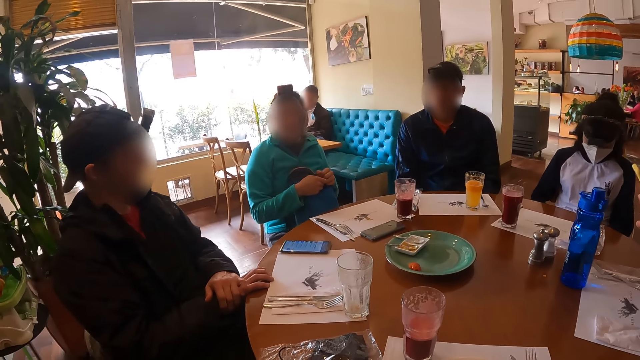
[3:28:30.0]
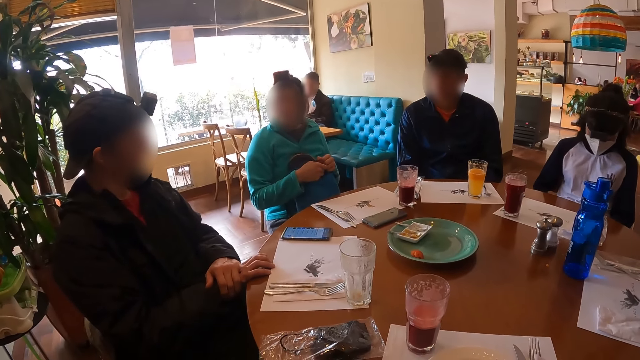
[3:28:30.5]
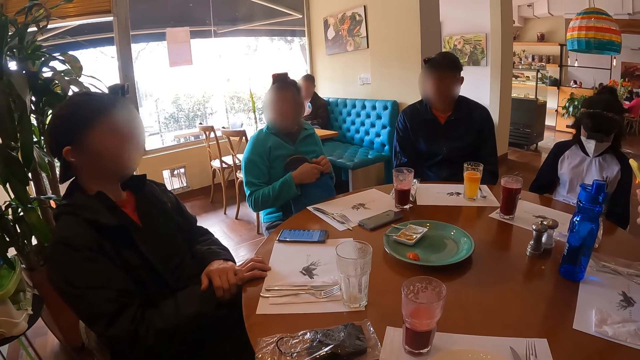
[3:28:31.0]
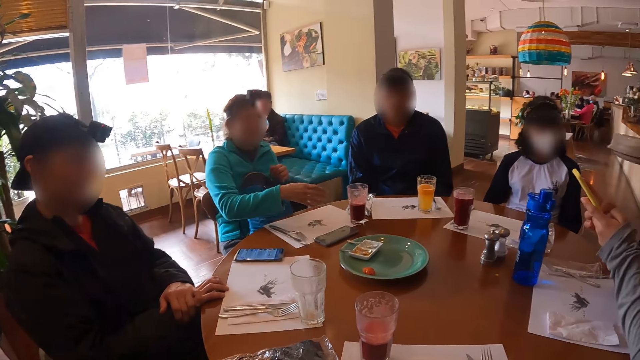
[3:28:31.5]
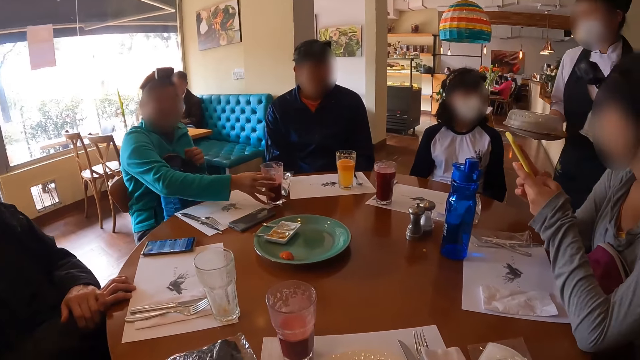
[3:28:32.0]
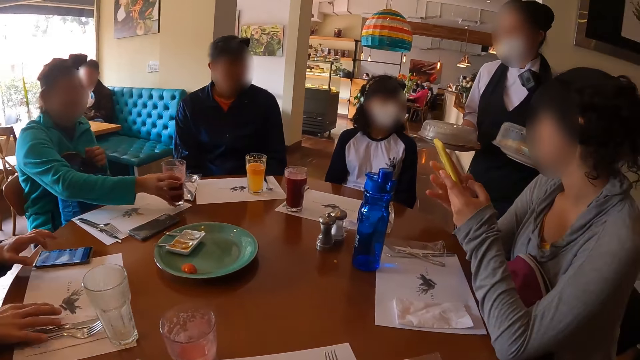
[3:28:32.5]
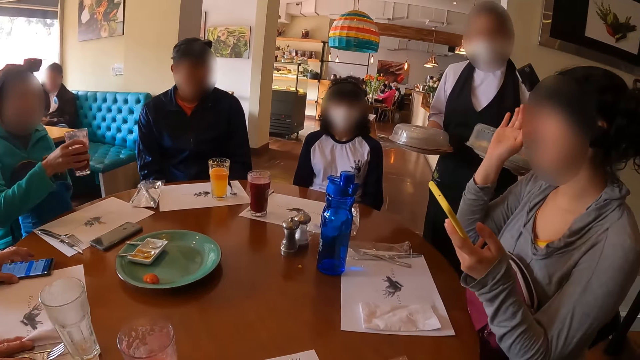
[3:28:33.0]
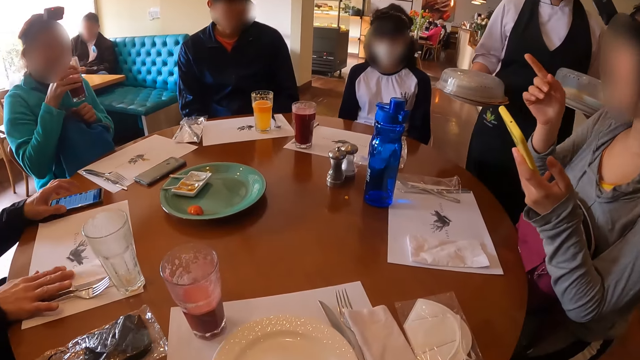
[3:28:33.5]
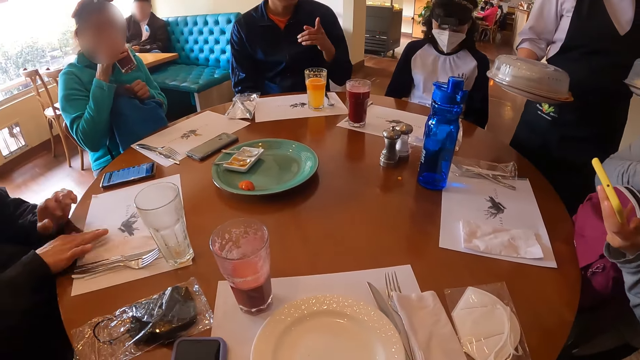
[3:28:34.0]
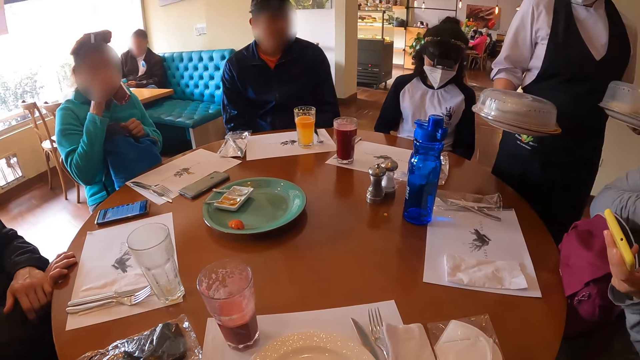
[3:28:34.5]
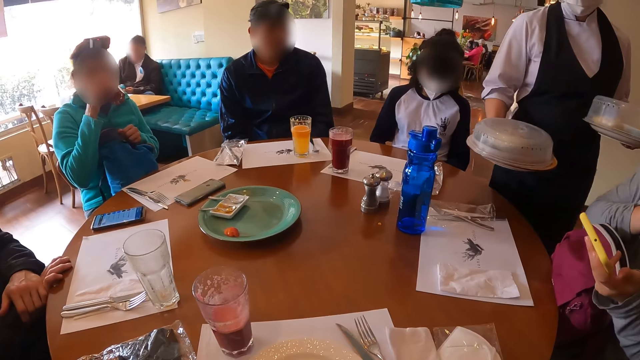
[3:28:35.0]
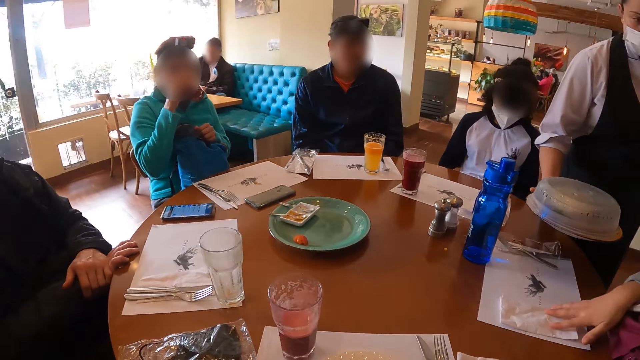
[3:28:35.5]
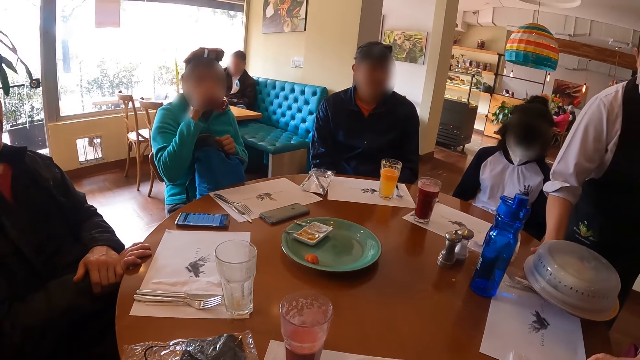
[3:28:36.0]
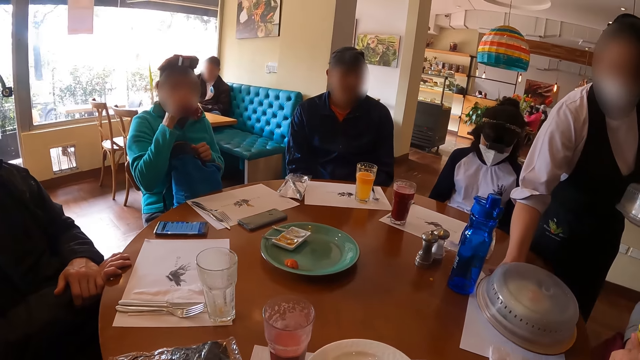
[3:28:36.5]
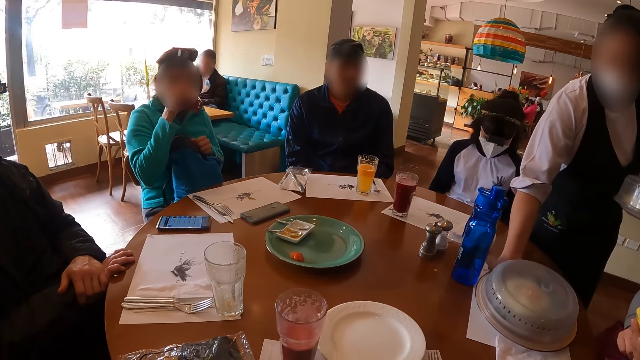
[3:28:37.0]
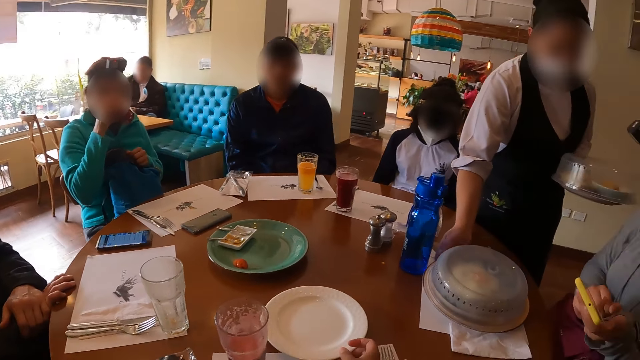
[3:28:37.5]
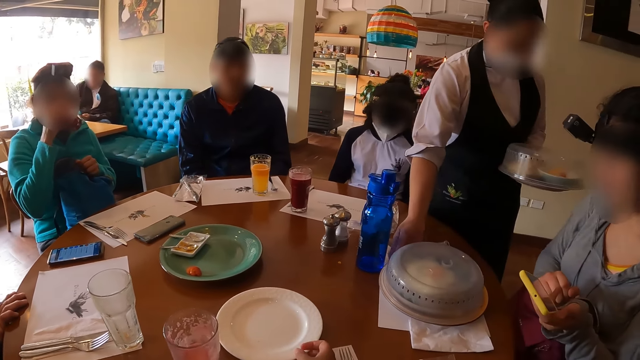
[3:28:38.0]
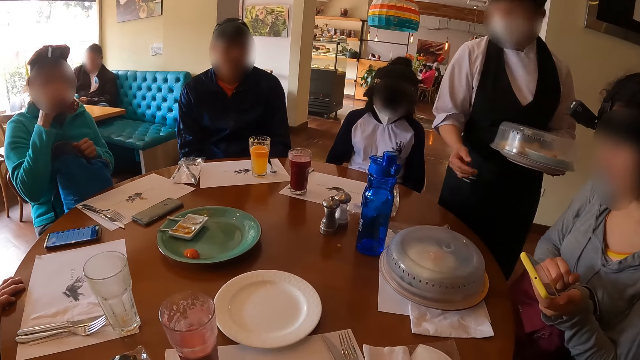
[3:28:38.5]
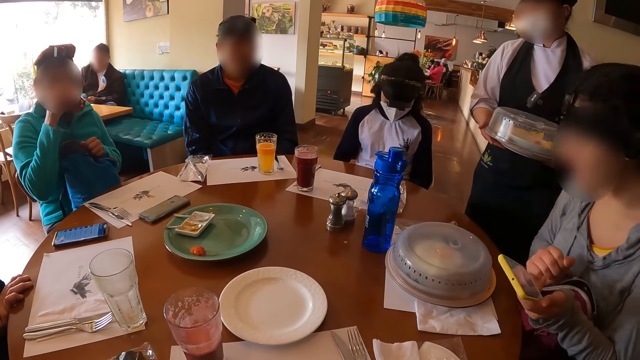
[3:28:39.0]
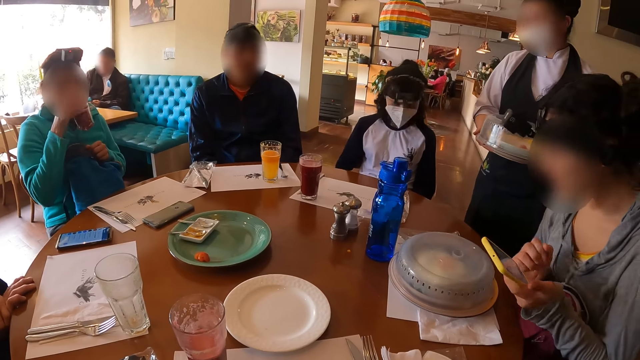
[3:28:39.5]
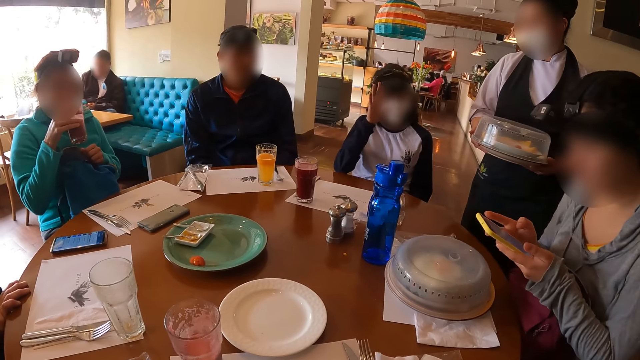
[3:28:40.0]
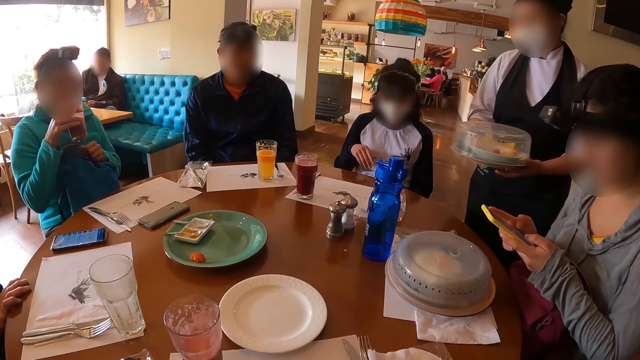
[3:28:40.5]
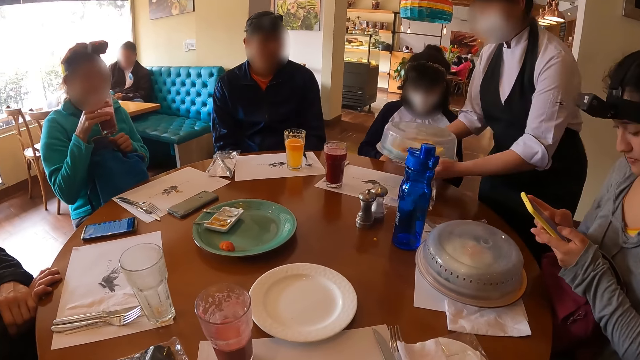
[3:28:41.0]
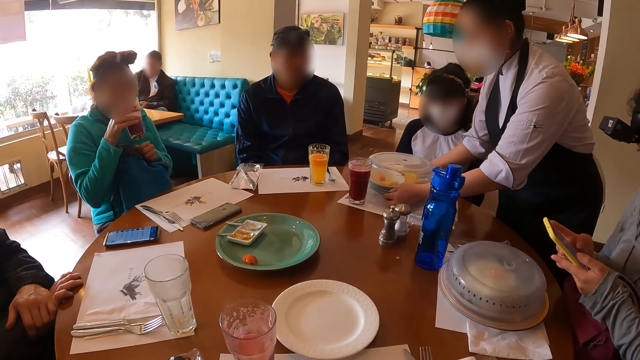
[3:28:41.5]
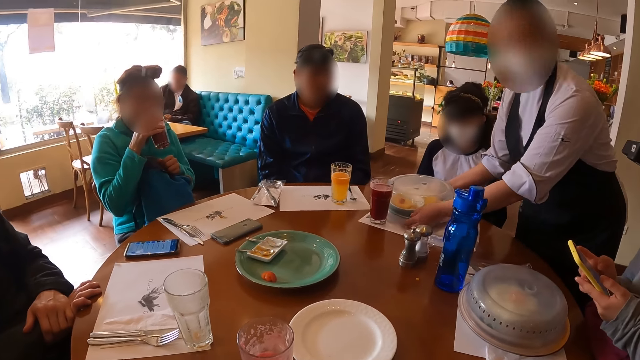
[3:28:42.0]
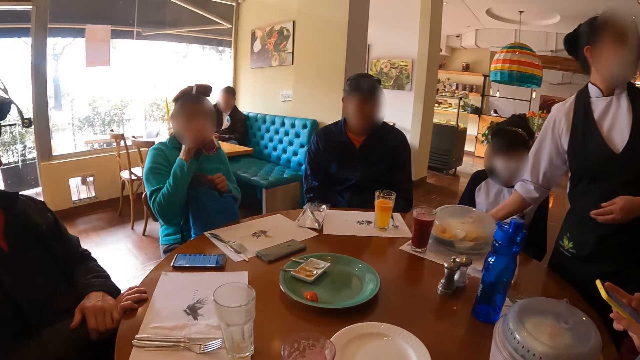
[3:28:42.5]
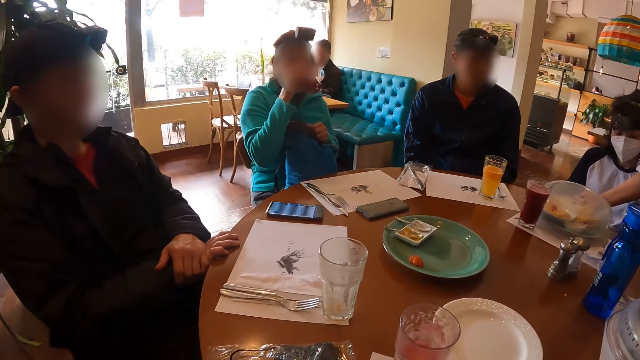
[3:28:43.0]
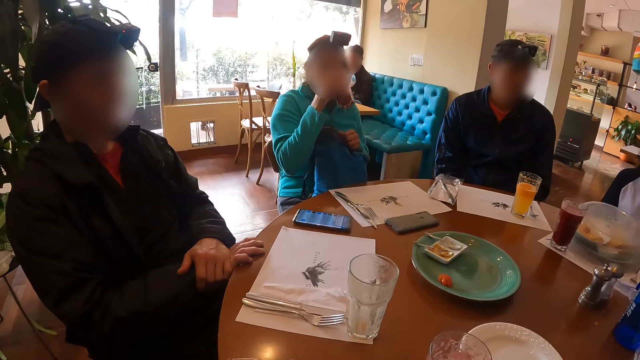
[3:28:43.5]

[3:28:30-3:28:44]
The man gesticulates with his head. A woman picks up a glass cup of smoothie from the table with her right hand. Another woman beckons to a waitress with her right hand. The first woman drinks from the glass cup of smoothie with her right hand. The man places both hands on the table. The other woman moves a tissue paper on the table with her right hand. The camera wearer moves a plate on the table with his right hand. The waitress places a covered plate of omelet on the table with her right hand. The waitress carries the covered plate of omelet with both hands. Another woman beckons on the waitress with her right hand. The waitress places the covered plate of omelet on the table with both hands.

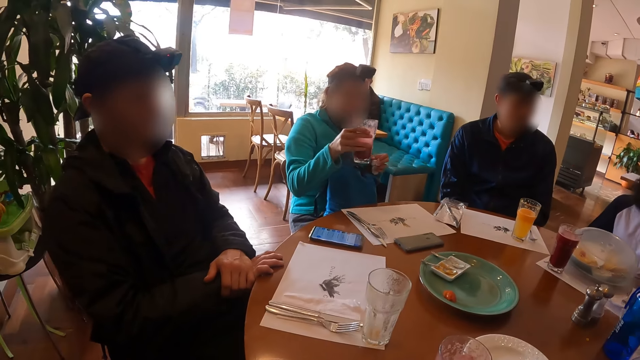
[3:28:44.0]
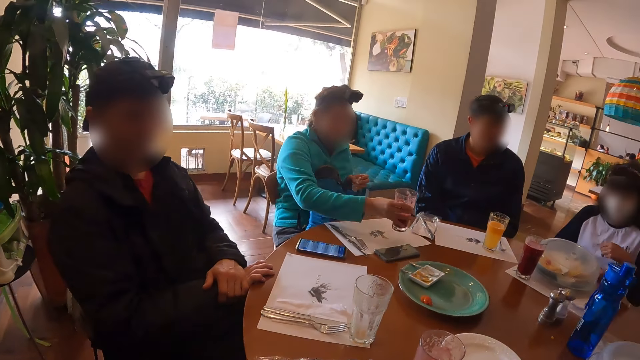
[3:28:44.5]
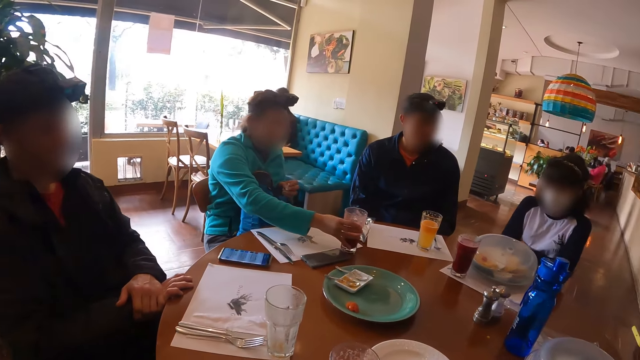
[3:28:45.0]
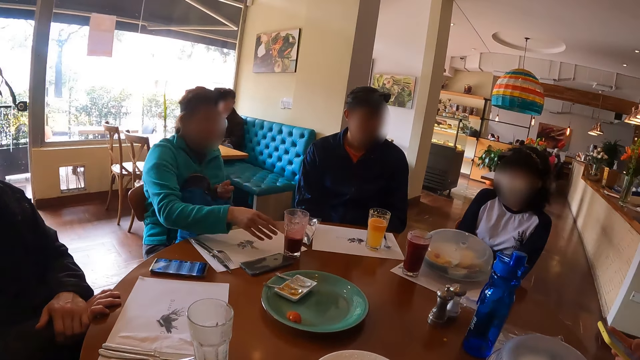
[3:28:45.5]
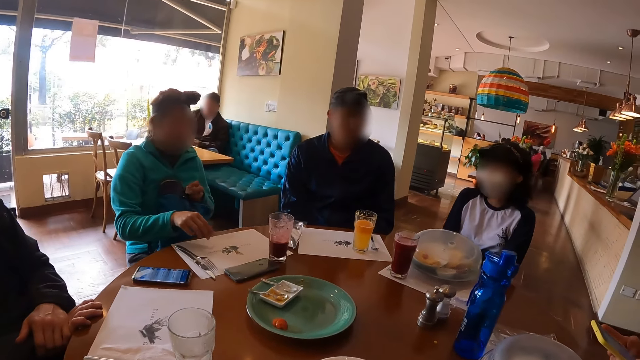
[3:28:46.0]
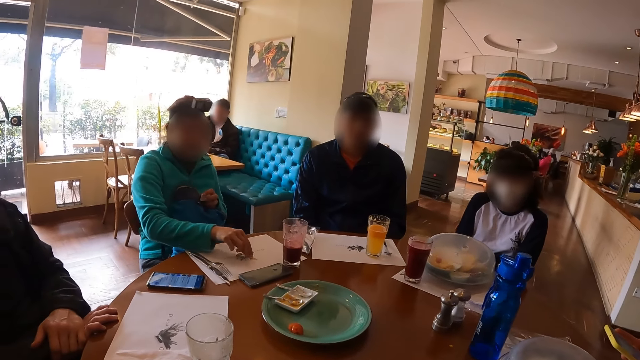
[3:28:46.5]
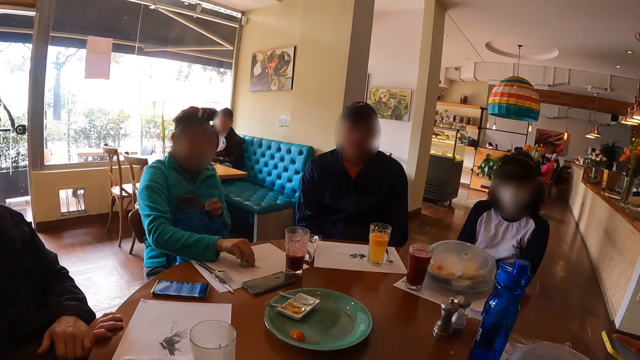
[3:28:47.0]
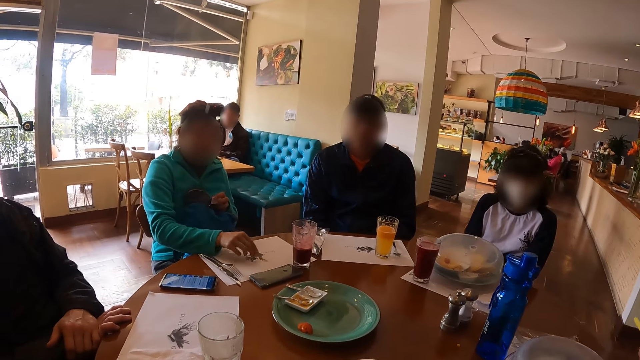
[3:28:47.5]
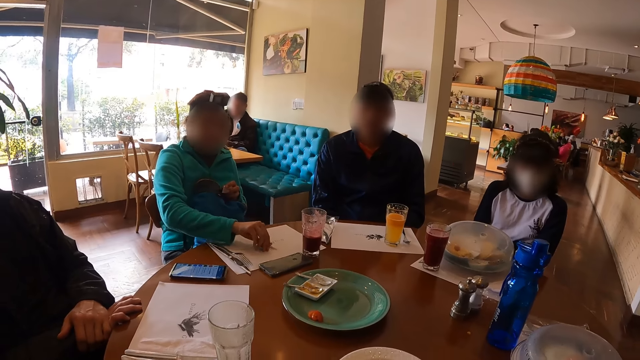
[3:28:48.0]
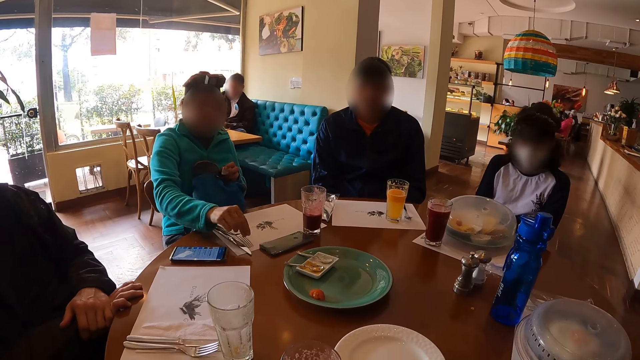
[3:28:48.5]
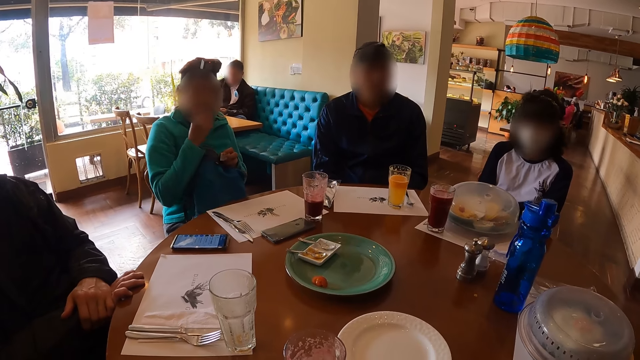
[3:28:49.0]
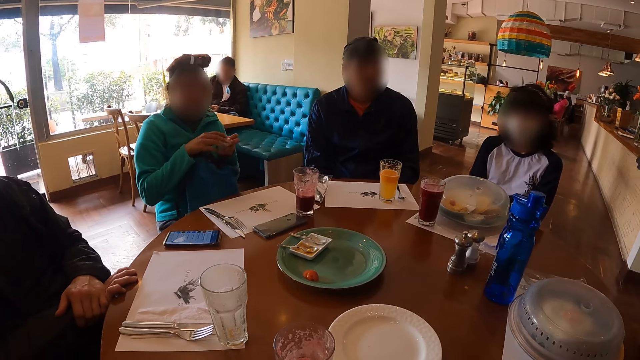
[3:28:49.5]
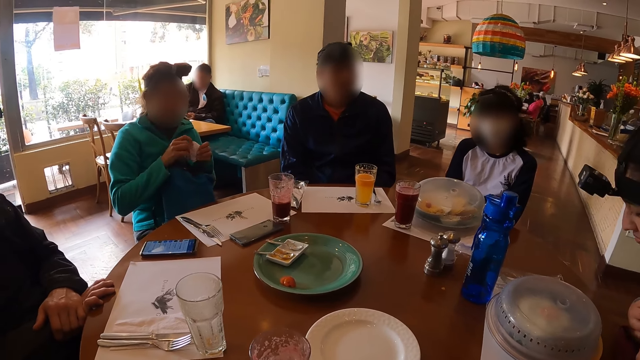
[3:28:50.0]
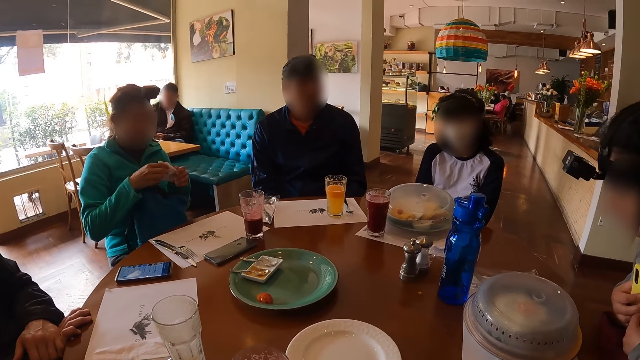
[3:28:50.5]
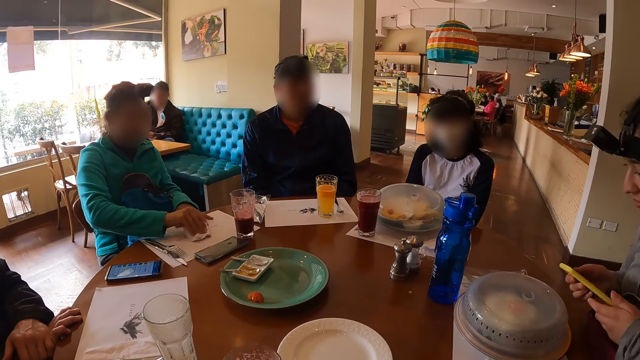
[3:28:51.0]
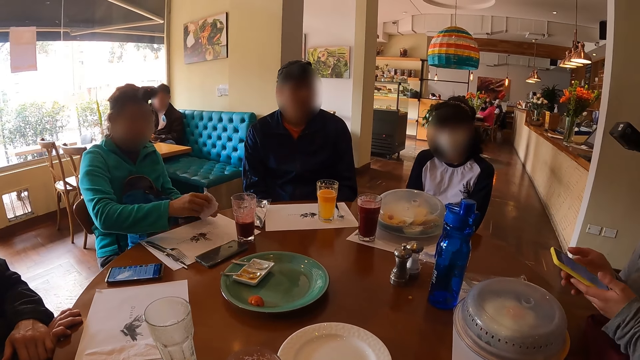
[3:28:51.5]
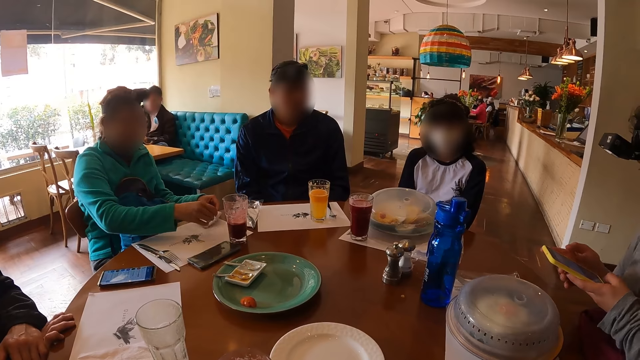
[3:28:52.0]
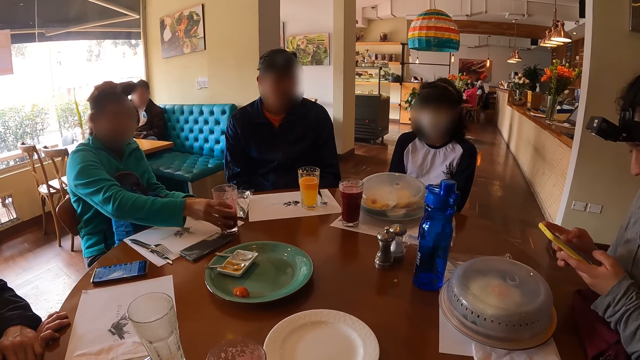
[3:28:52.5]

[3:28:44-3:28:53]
The woman drops the glass cup of smoothie on the table with her right hand. The woman picks up a snack from the serviette on the table with her right hand. The woman eats the snack with her right hand. The woman cleans her right hand with the tissue paper in her left hand. The woman passes the serviette to her right hand. The woman cleans the serviette on the table with the tissue paper in her left hand. Another woman operates the phone with both hands. The first woman drops the tissue paper on the serviette on the table with both hands and moves the glass of smoothie on the table with her right hand.
